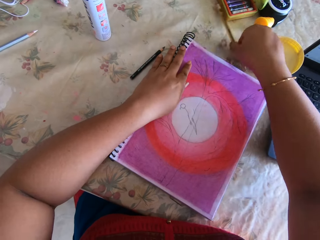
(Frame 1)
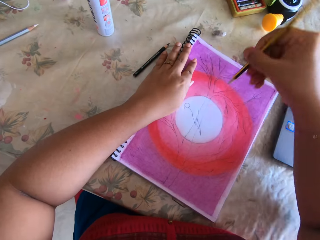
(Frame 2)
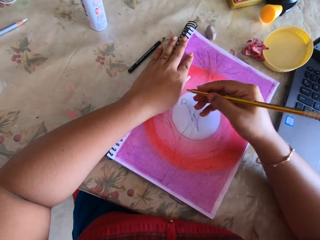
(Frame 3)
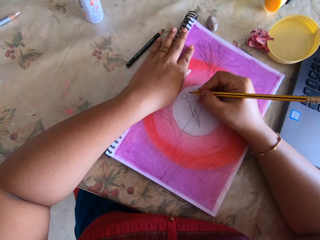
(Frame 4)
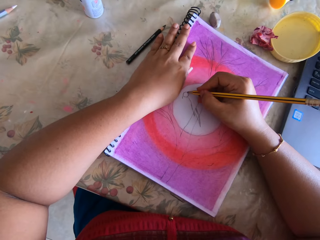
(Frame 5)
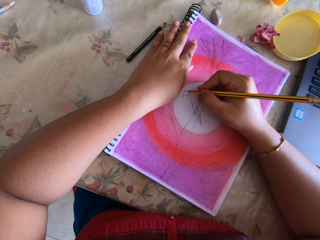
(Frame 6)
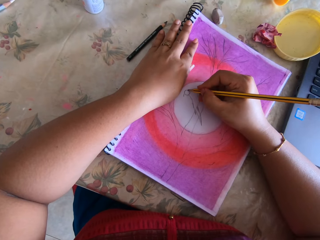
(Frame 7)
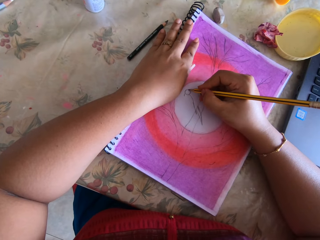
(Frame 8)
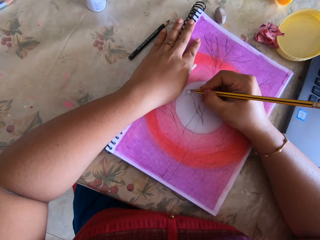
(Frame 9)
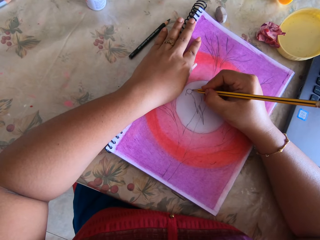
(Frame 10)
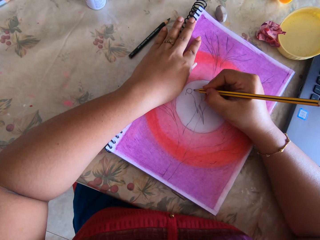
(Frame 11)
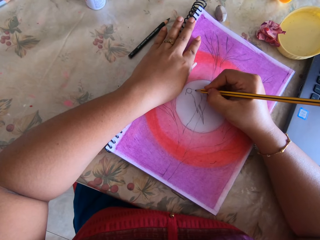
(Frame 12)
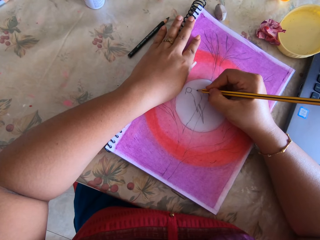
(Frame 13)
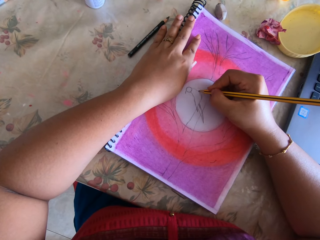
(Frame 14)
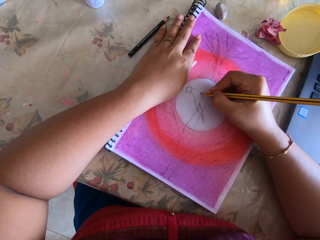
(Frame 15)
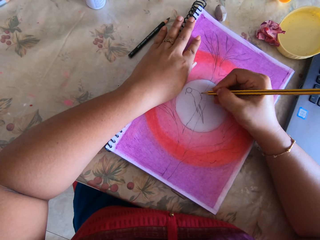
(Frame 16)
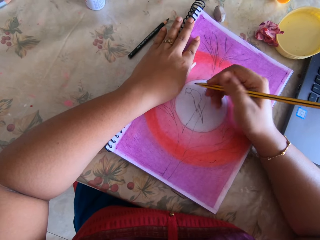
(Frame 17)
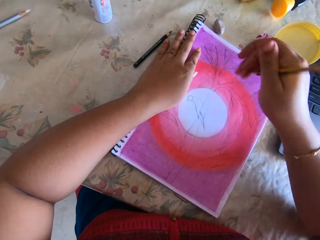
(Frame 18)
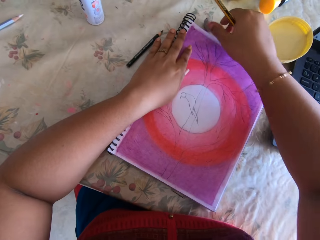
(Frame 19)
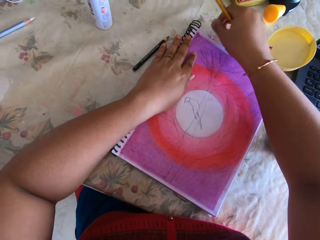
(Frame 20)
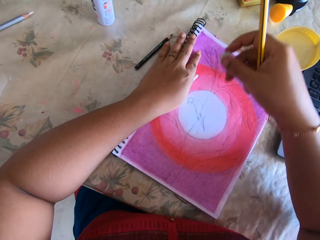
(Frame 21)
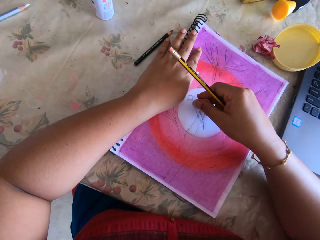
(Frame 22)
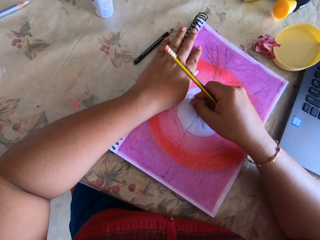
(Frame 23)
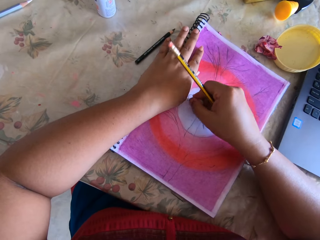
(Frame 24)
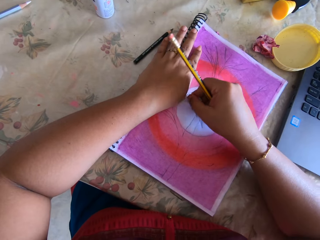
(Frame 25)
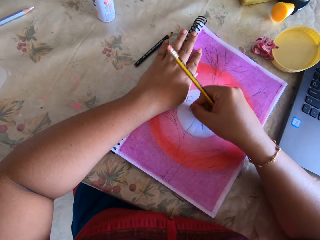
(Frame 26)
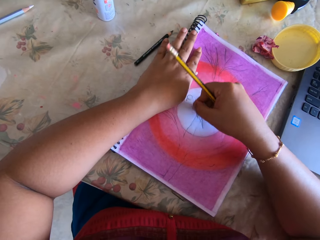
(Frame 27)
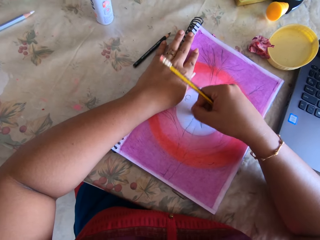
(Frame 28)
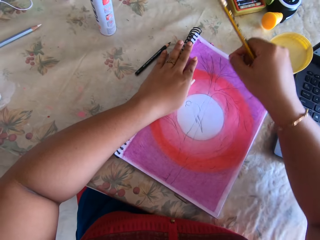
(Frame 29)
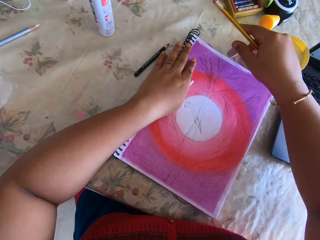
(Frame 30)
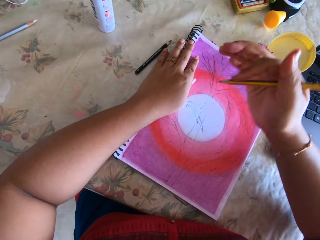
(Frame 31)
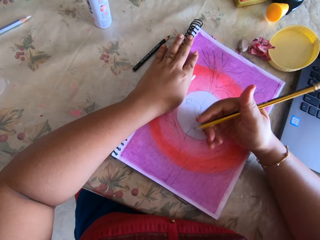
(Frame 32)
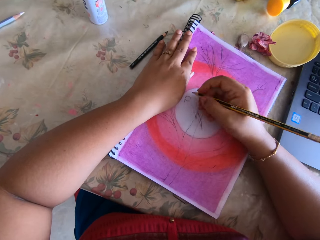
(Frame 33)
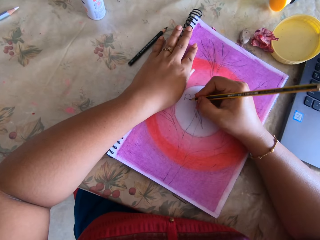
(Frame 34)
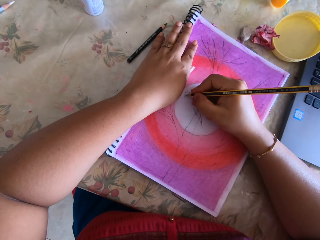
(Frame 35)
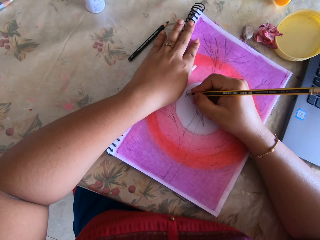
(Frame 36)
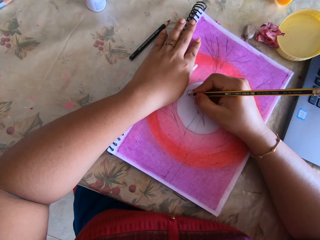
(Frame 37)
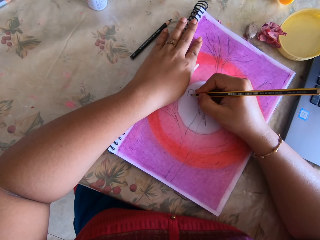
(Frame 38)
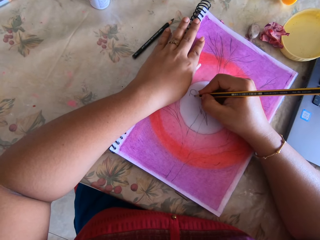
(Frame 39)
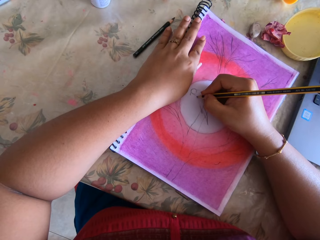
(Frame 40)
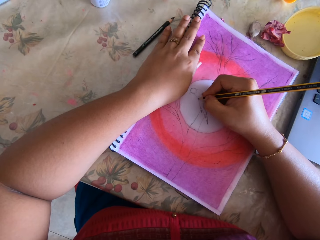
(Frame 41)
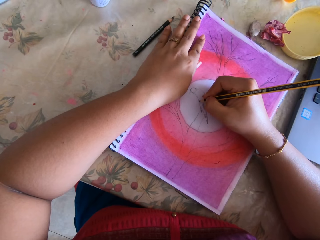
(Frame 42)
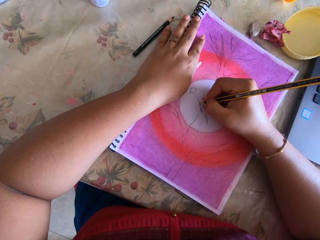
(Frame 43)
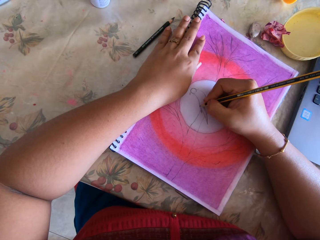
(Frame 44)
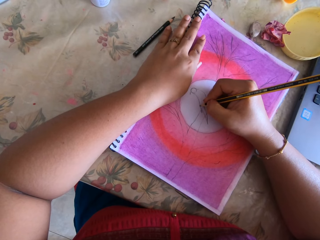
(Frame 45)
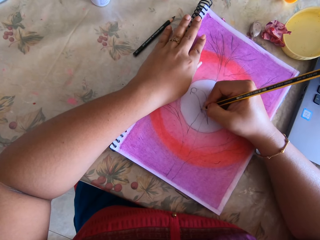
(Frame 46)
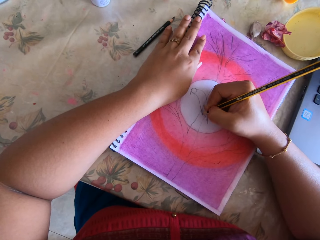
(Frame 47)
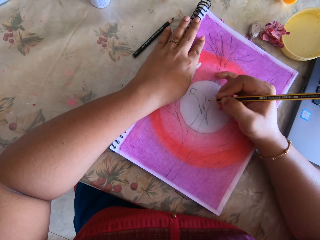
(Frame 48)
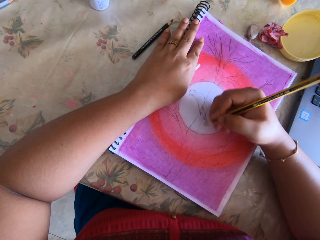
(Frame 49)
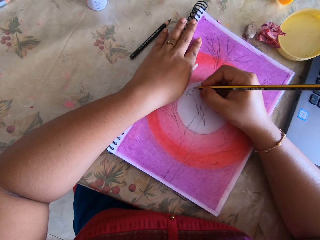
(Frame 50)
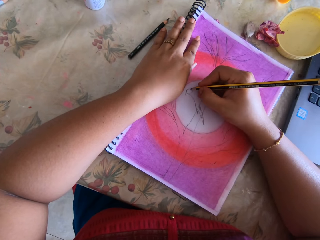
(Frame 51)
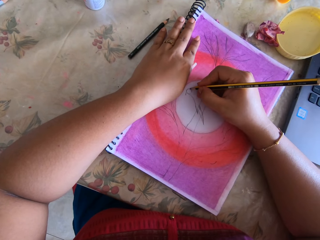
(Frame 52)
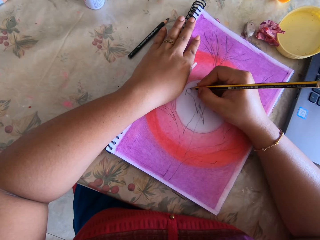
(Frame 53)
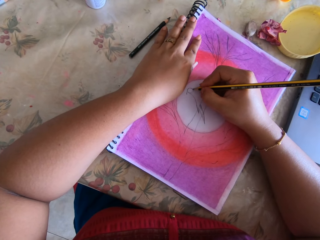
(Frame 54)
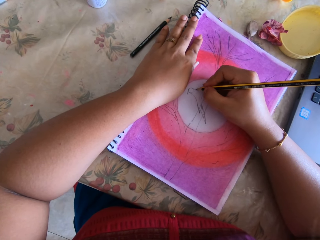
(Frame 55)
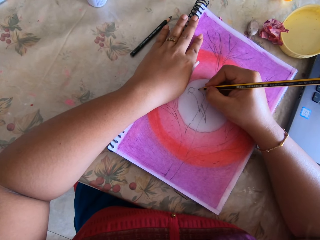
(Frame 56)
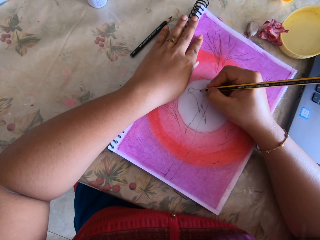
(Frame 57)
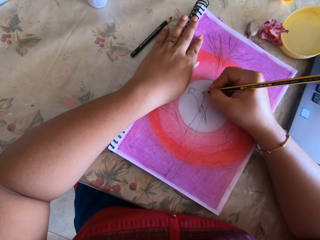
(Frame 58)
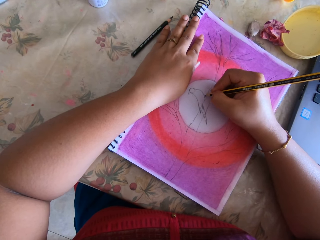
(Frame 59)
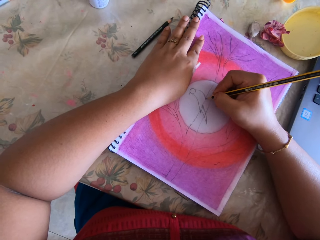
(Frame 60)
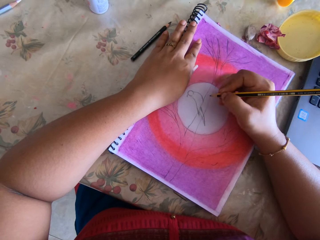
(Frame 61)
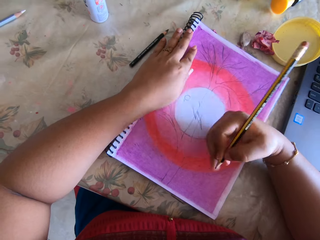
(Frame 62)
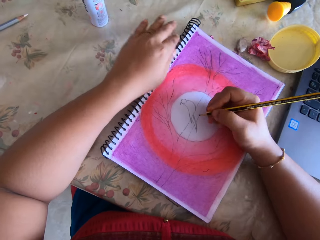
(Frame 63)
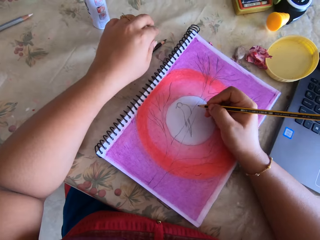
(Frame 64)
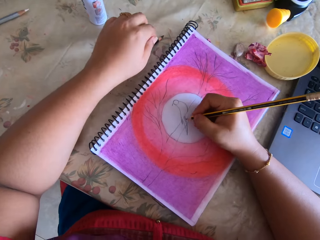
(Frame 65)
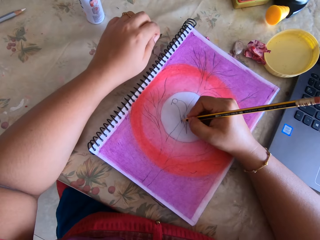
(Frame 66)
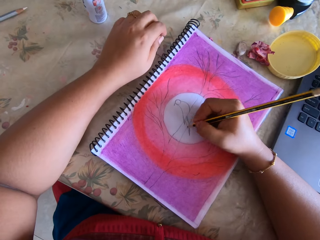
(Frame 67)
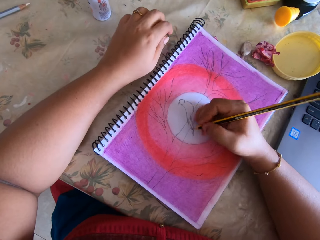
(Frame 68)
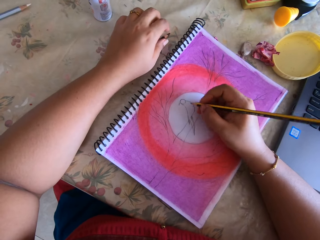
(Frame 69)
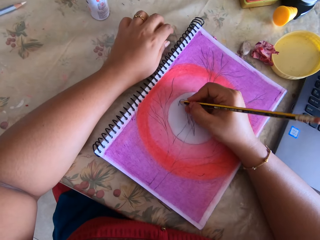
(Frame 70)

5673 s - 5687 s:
The camera wearer picks a drawing pencil. They draw a picture. They write. They erase the picture. They touch a rubber. They draw the picture. They write.

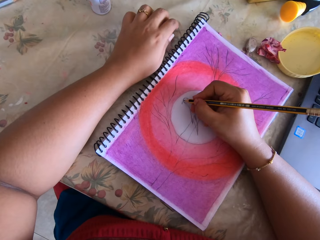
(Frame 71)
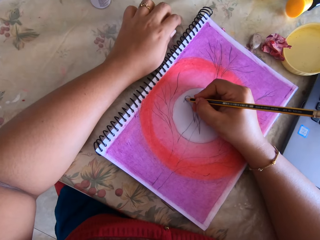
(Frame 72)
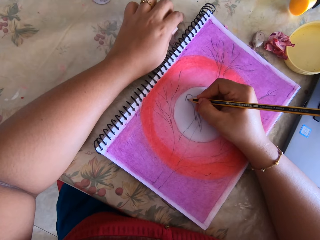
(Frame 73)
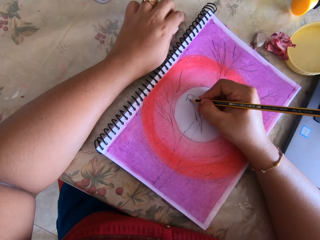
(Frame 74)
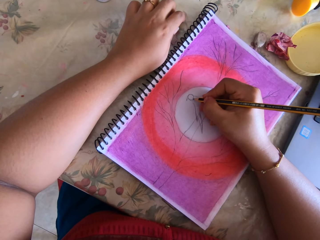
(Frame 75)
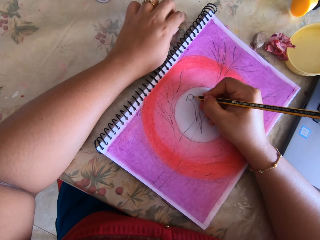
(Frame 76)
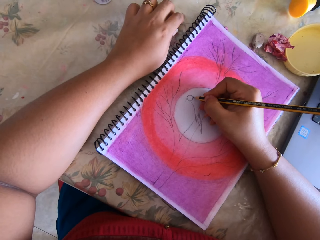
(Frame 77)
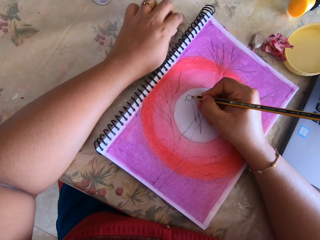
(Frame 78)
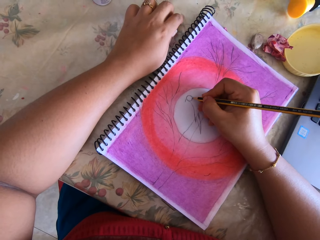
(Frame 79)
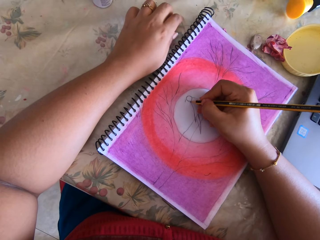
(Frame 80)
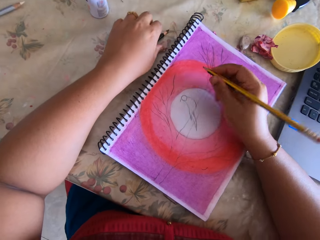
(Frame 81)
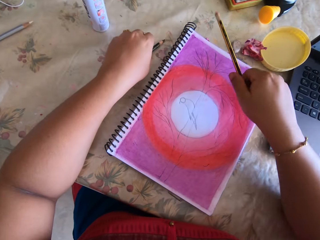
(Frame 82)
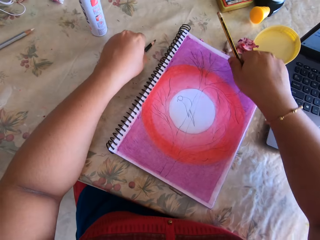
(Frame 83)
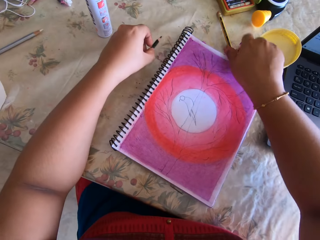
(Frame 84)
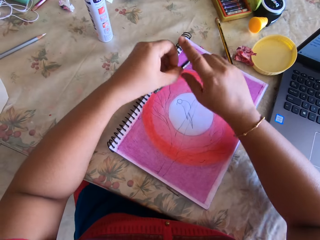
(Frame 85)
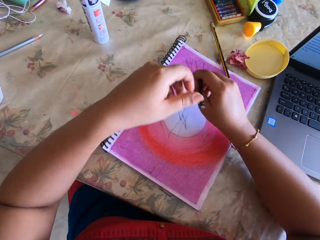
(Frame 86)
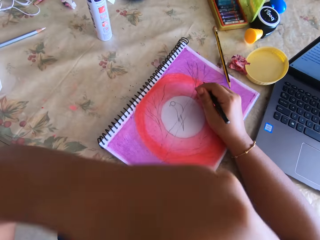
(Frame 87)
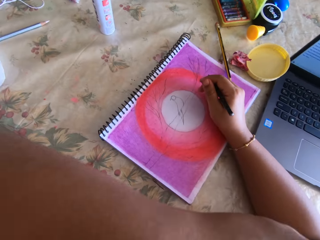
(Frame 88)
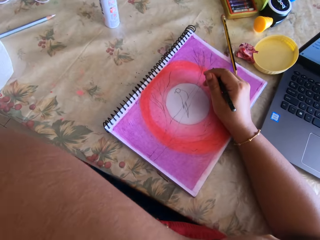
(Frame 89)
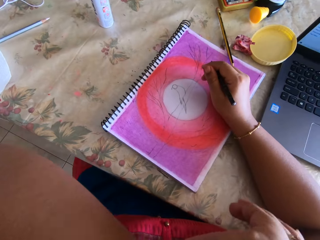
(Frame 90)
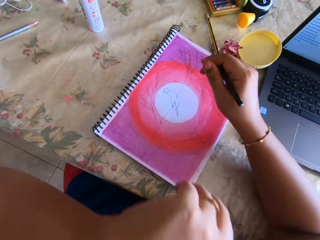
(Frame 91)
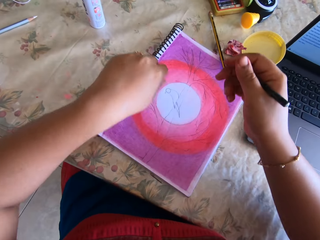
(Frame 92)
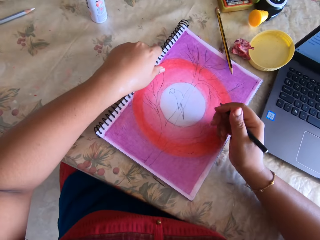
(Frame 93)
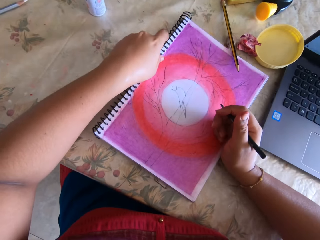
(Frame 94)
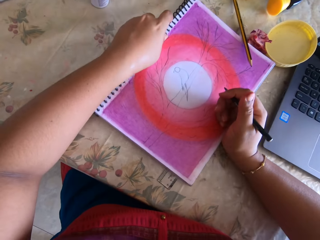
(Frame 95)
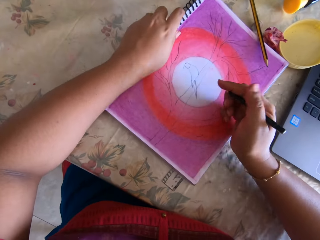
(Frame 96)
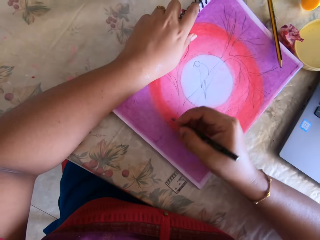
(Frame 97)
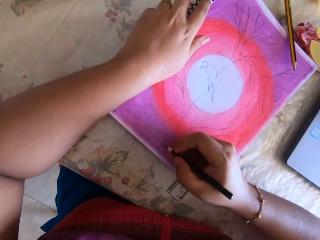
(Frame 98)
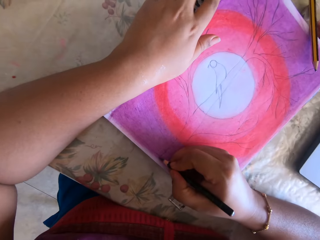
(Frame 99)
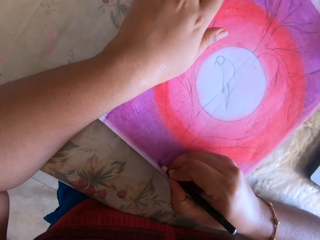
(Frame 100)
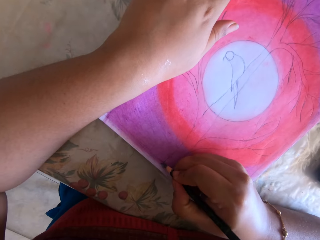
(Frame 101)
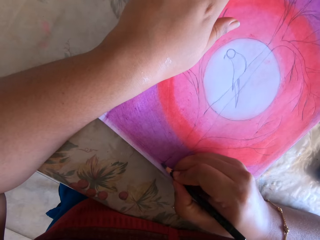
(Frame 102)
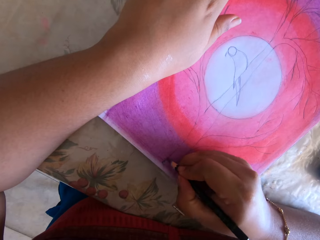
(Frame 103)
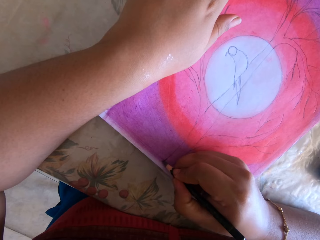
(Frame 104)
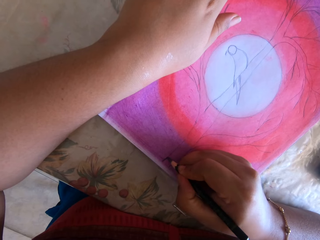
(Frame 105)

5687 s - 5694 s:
The camera wearer picks a drawing pen. They raise a hand up. They write.
